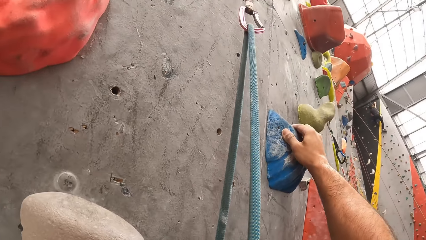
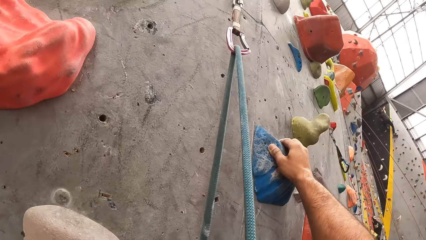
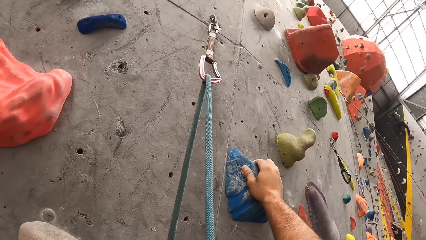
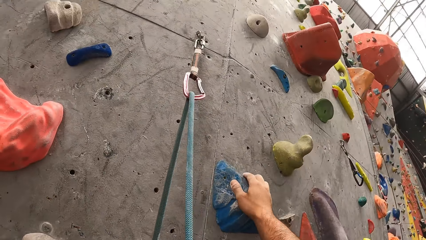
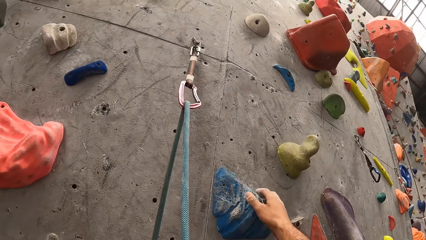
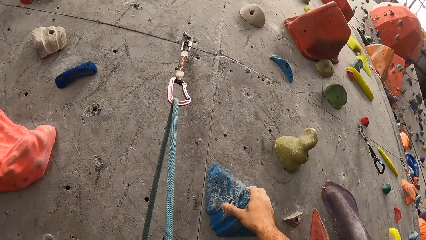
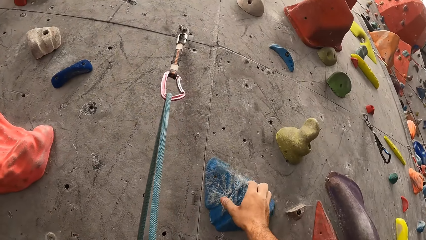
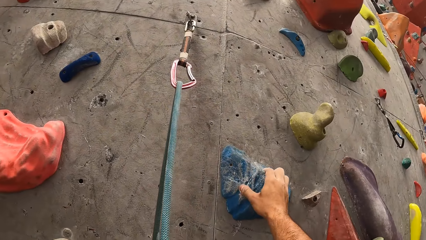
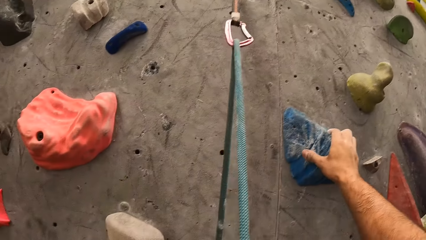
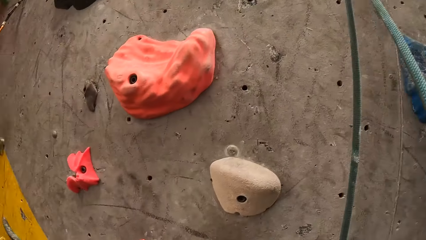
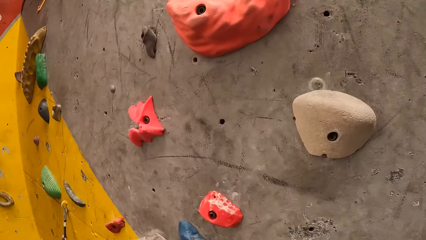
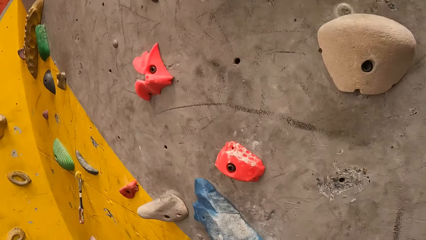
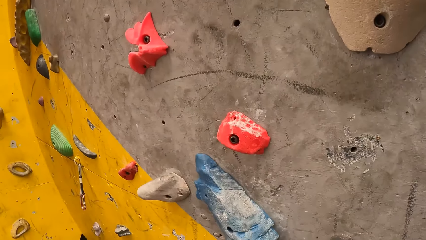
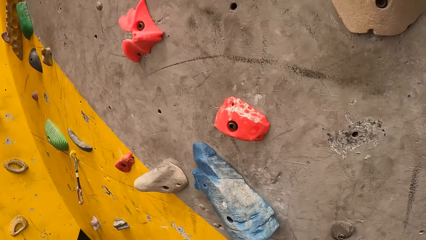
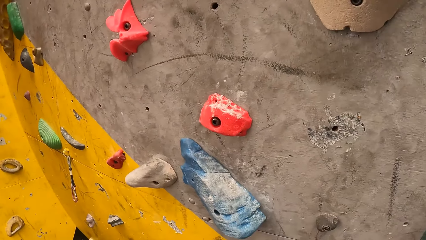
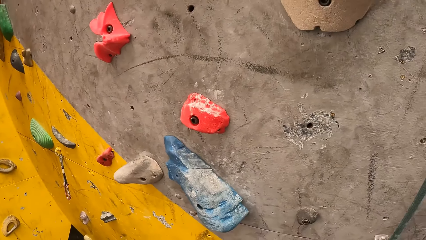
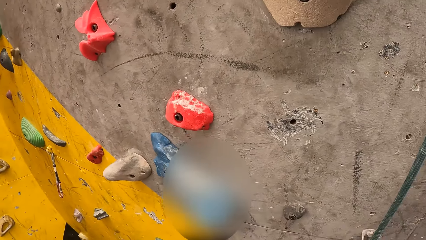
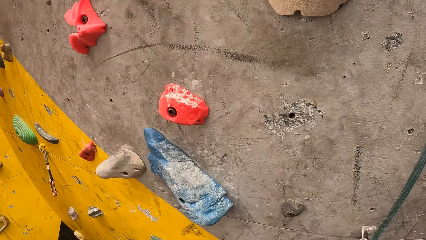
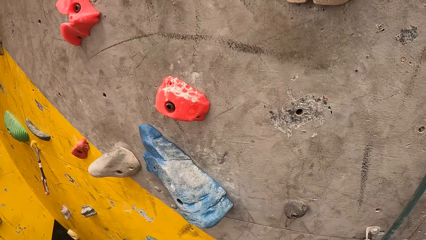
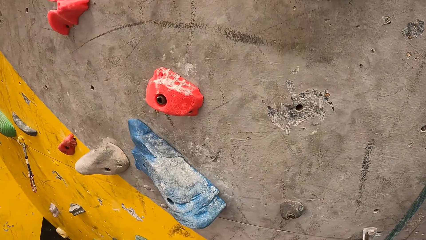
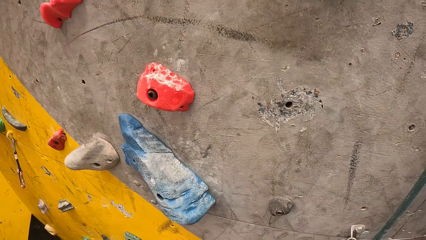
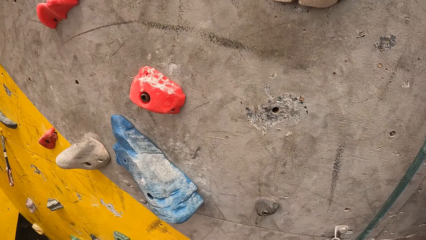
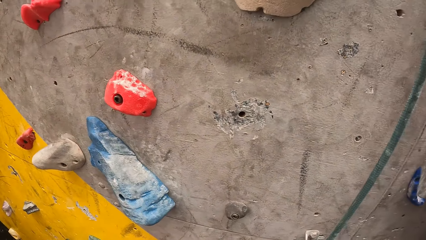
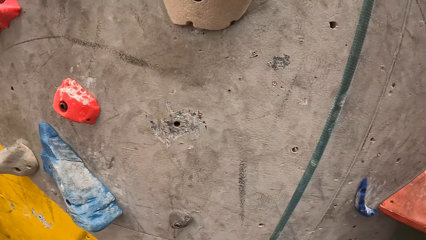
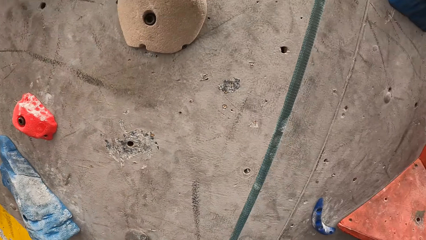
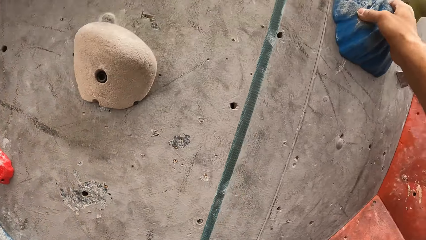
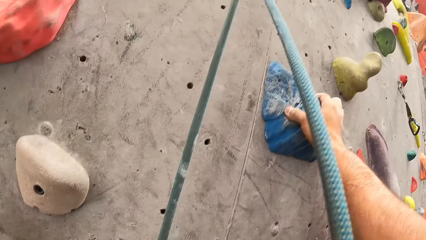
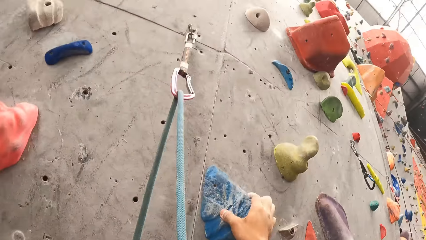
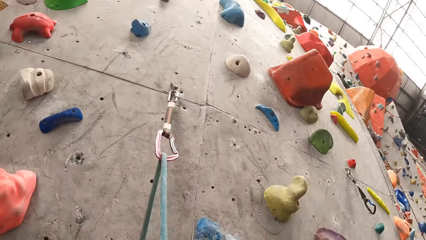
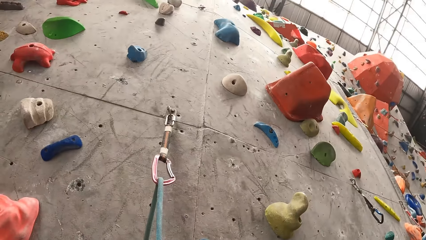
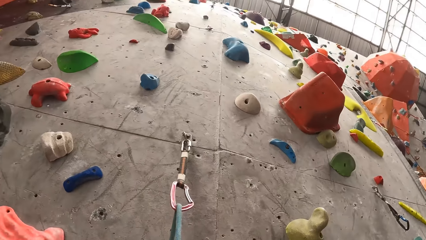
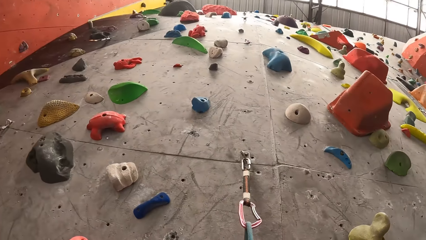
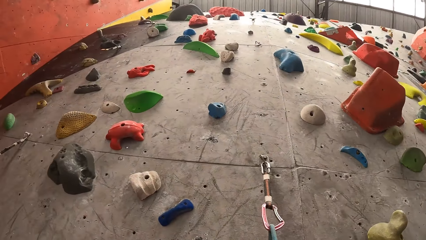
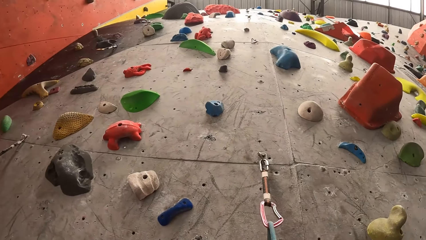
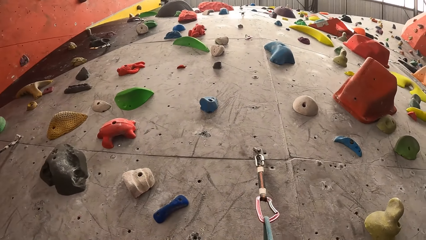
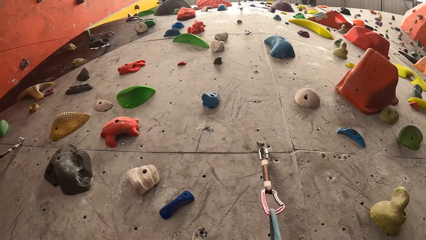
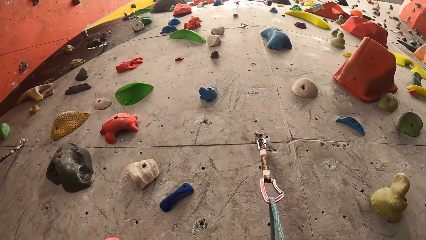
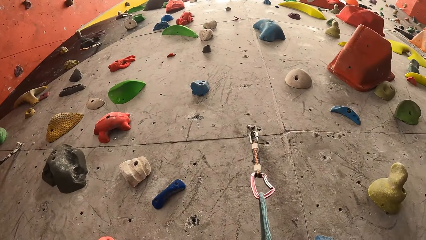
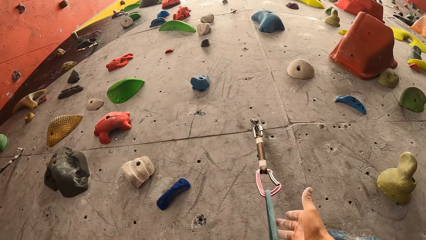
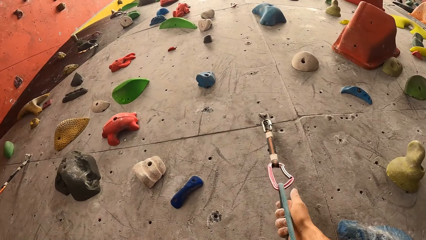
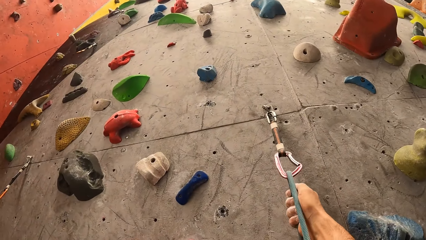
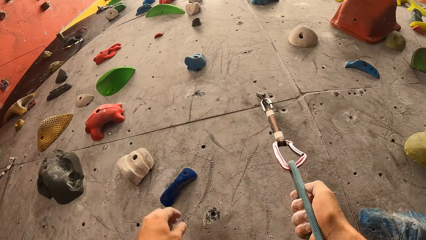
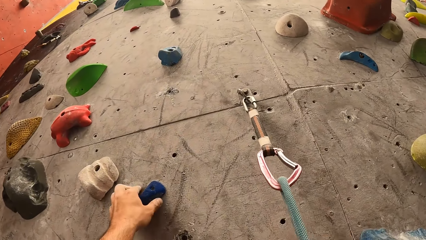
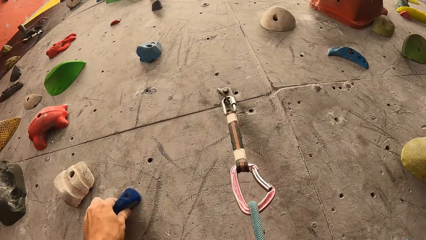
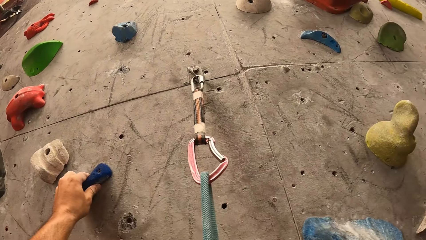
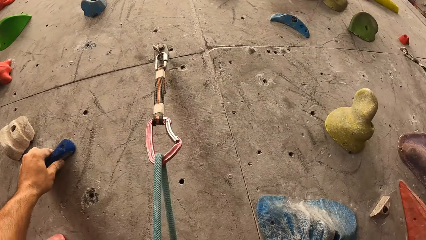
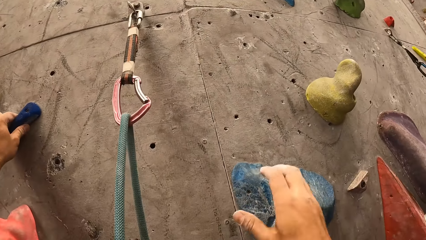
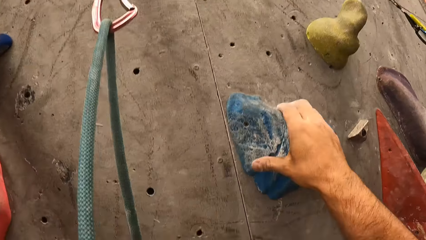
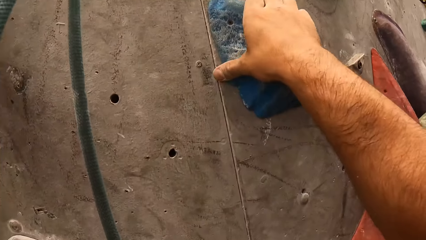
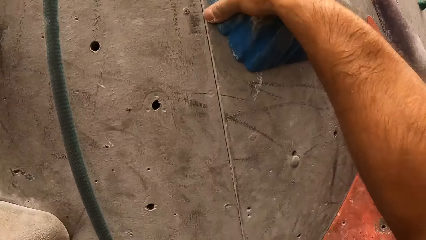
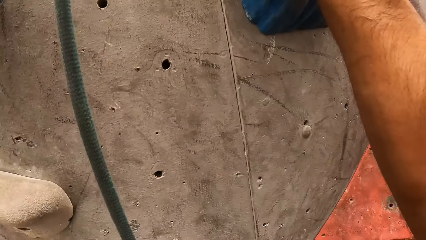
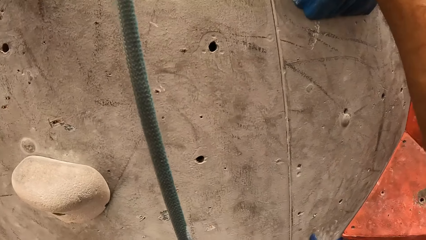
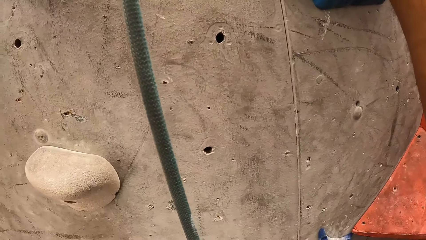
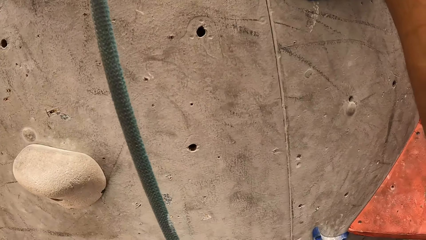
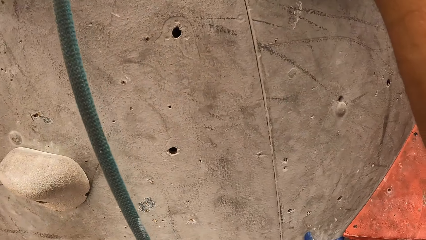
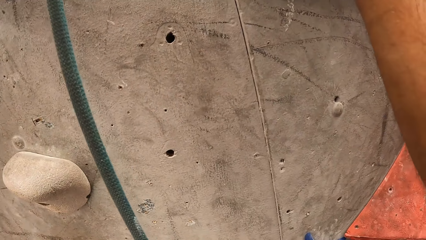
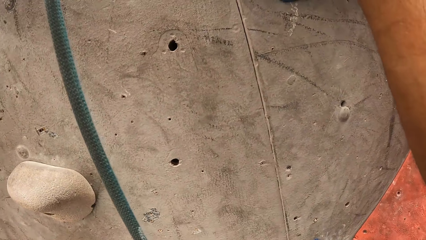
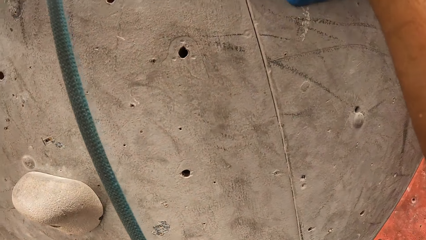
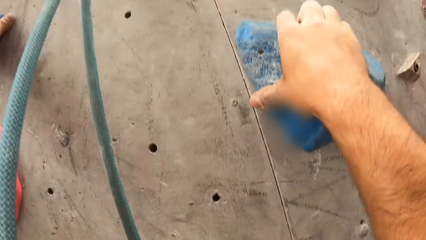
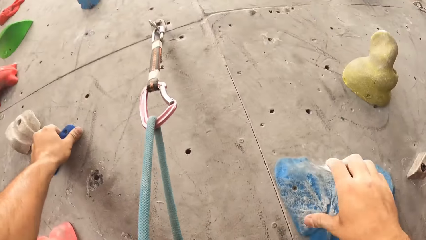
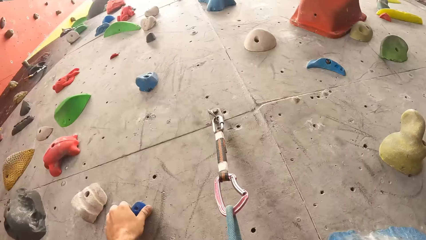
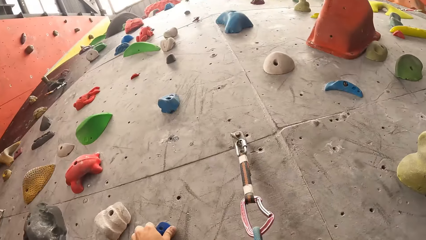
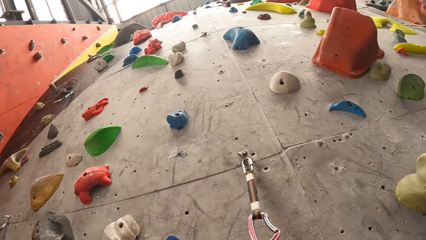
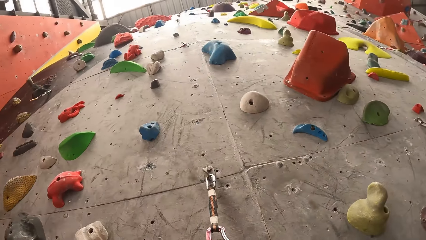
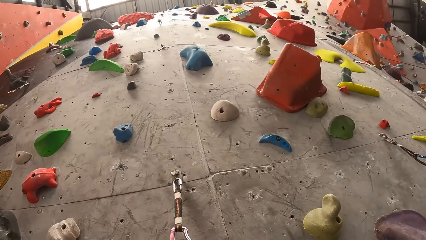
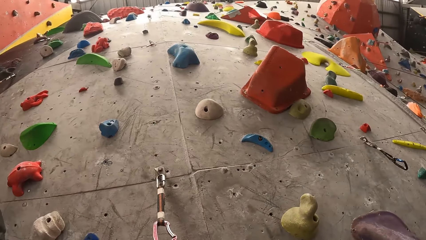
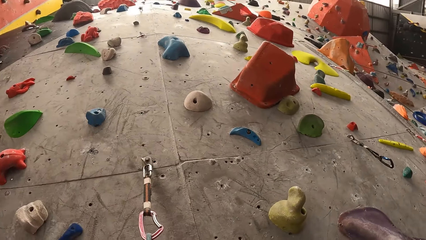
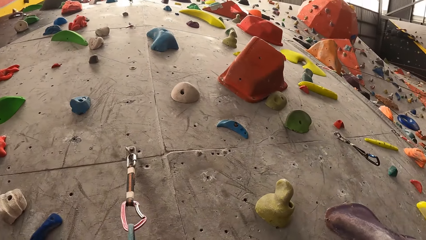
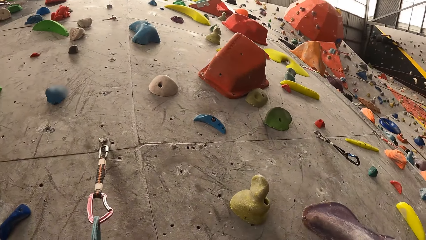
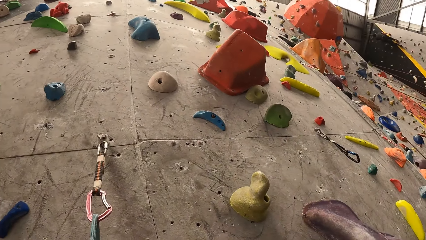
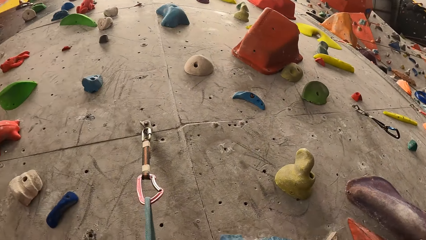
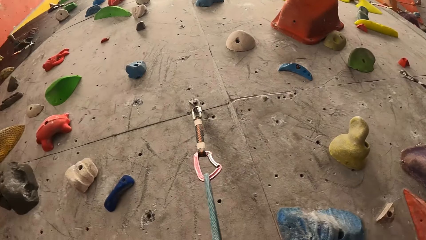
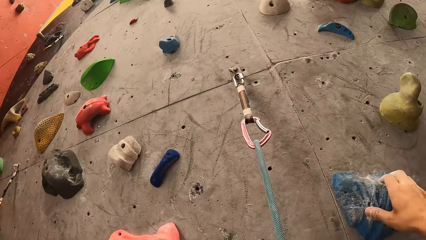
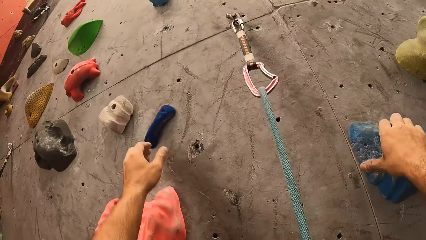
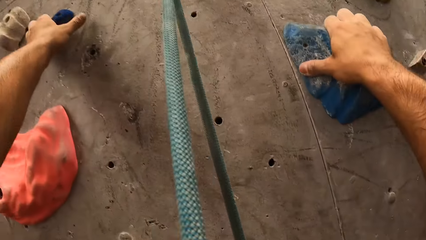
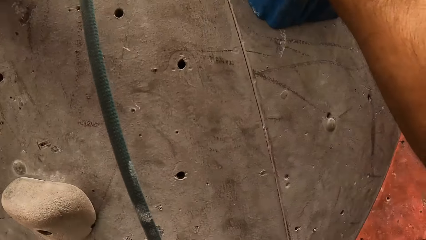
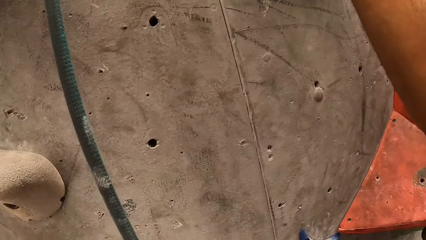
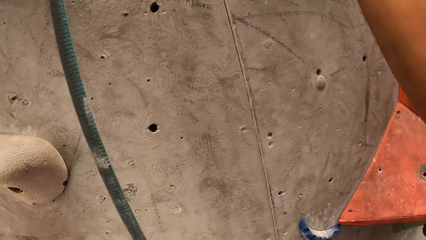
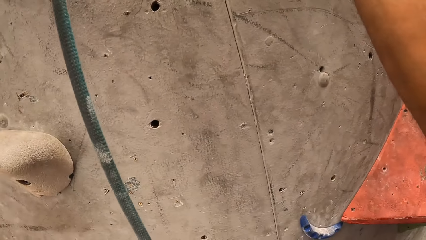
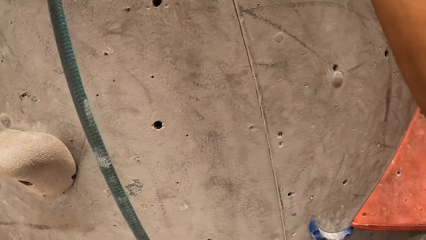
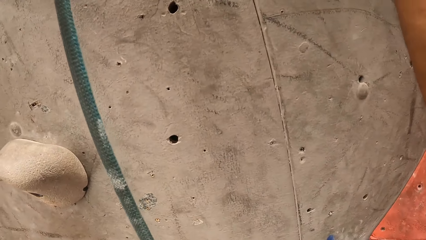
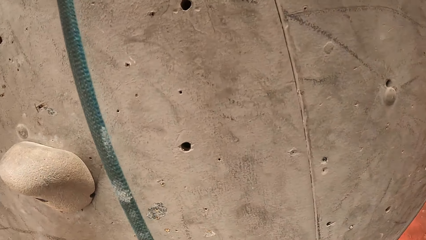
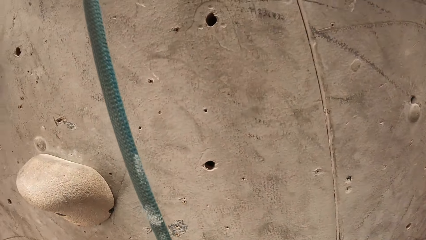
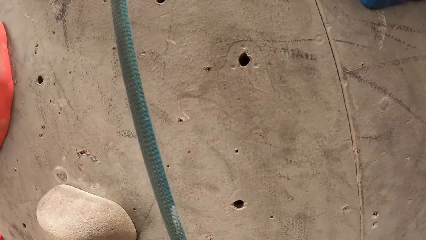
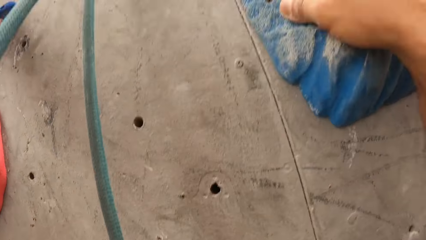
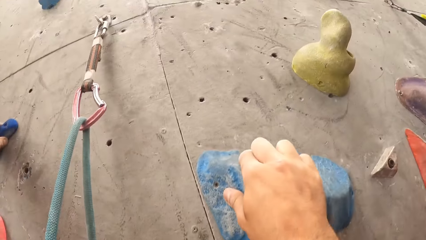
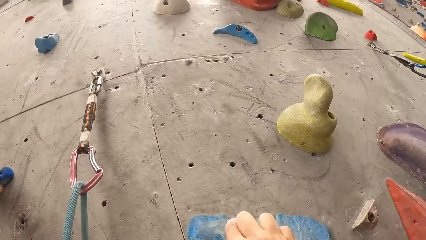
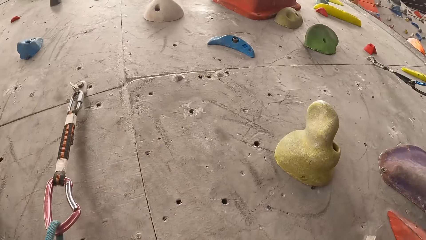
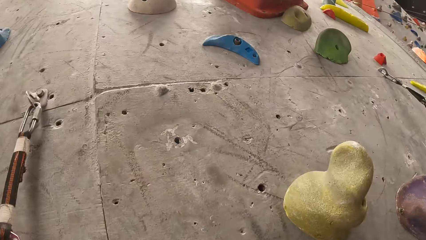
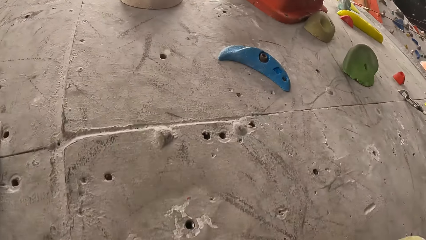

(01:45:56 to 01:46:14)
The camera wearer looks at the wall. They touch the wall. They look at the wall. They touch the wall. They look at the wall.
